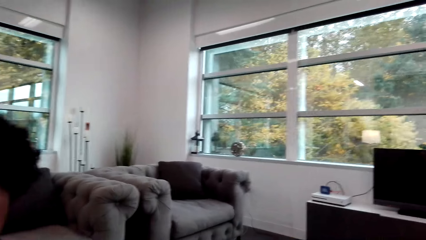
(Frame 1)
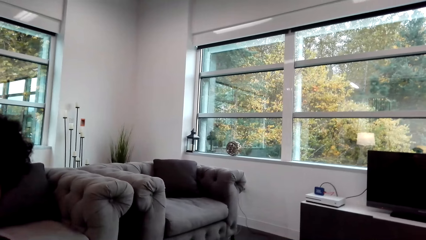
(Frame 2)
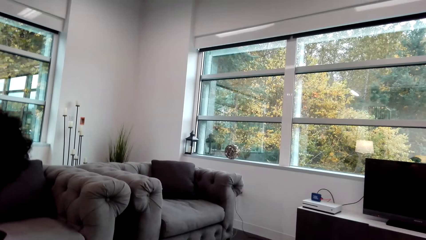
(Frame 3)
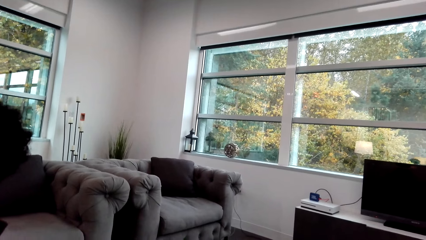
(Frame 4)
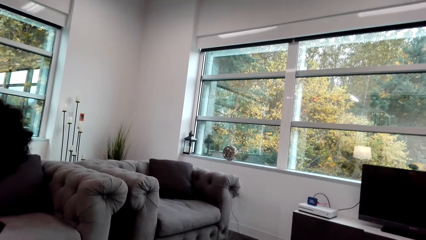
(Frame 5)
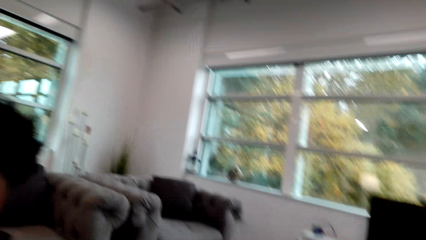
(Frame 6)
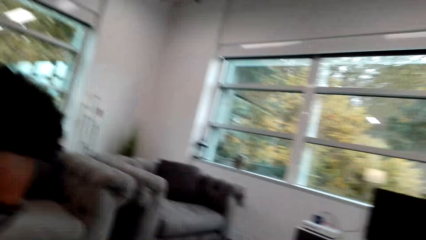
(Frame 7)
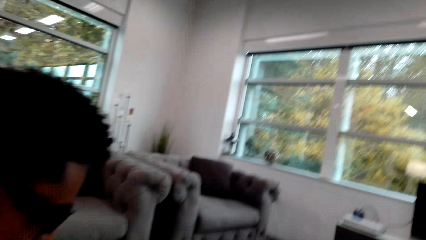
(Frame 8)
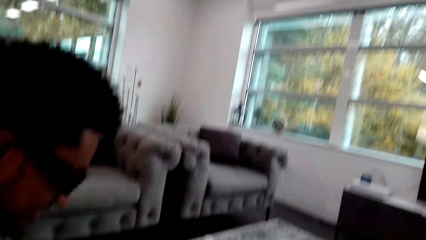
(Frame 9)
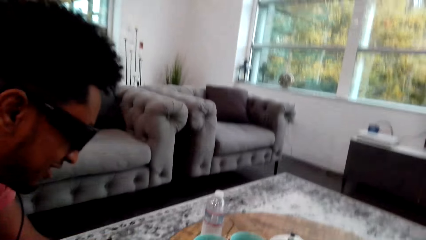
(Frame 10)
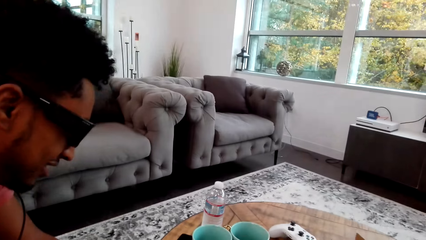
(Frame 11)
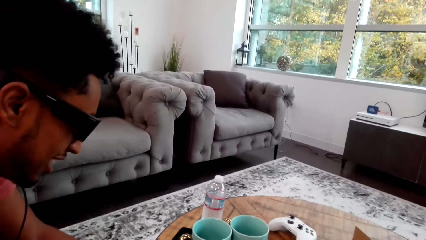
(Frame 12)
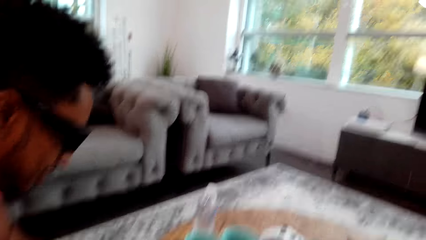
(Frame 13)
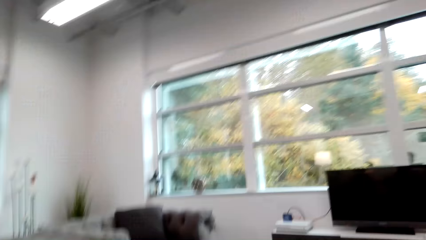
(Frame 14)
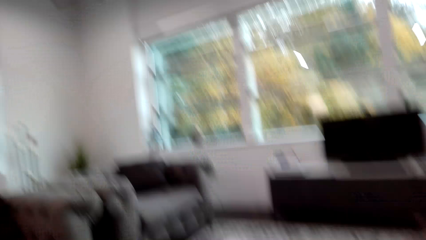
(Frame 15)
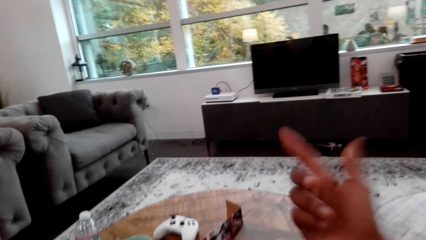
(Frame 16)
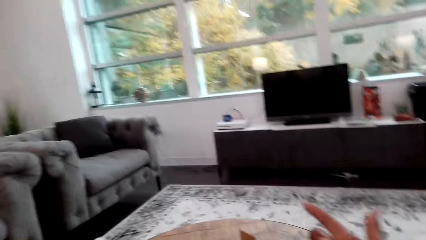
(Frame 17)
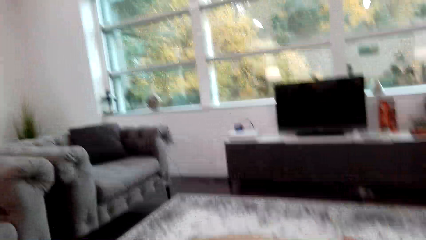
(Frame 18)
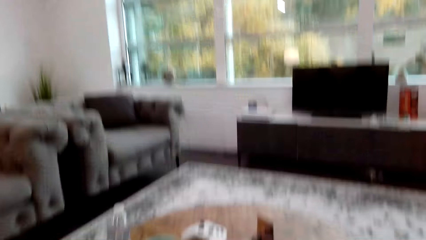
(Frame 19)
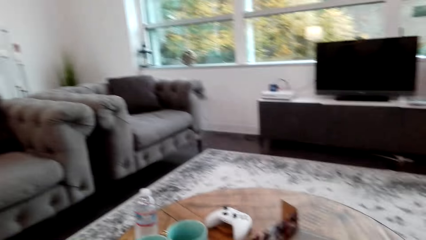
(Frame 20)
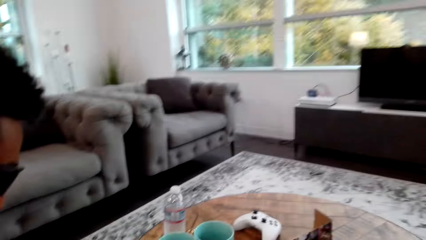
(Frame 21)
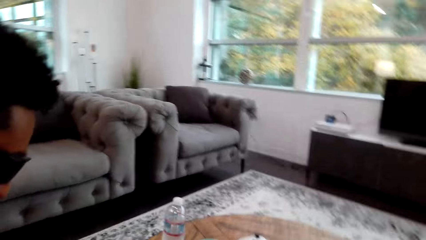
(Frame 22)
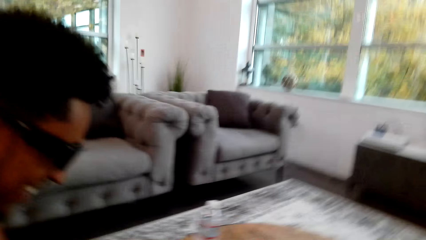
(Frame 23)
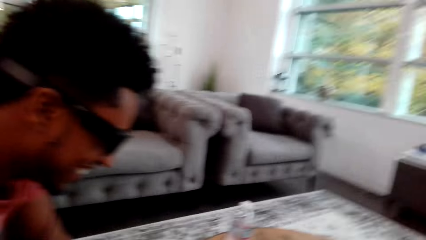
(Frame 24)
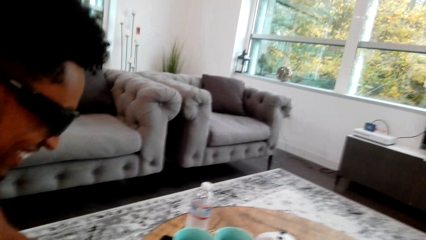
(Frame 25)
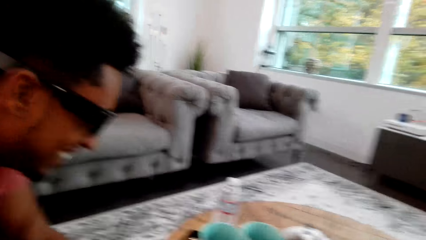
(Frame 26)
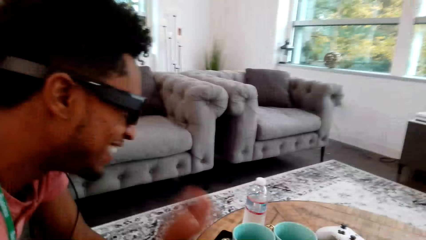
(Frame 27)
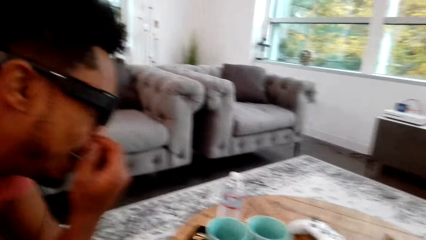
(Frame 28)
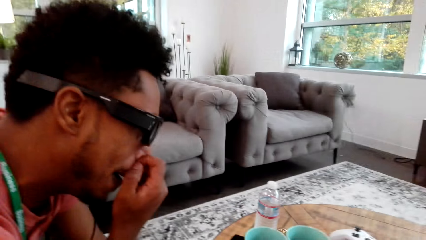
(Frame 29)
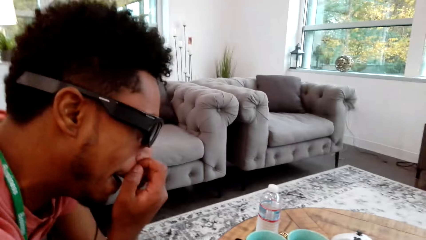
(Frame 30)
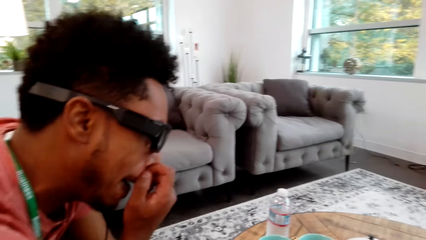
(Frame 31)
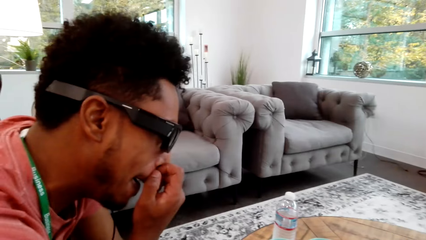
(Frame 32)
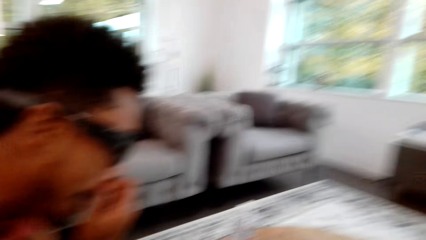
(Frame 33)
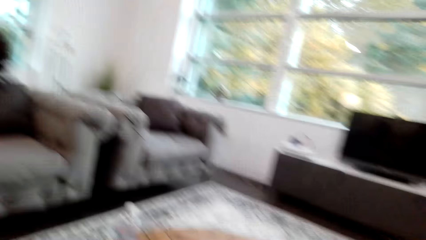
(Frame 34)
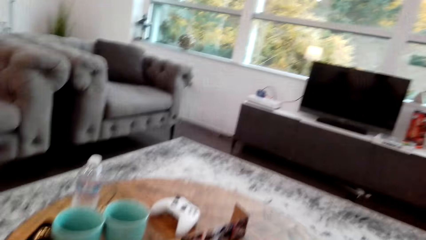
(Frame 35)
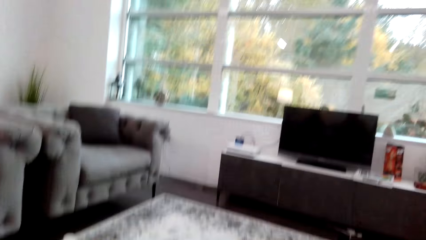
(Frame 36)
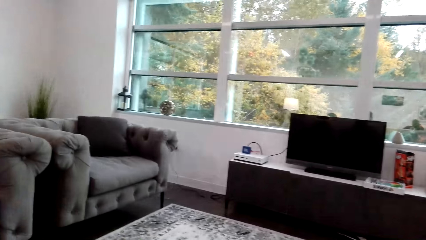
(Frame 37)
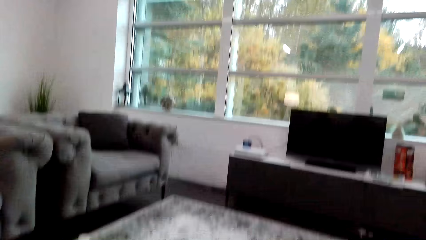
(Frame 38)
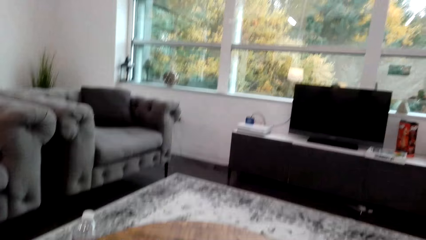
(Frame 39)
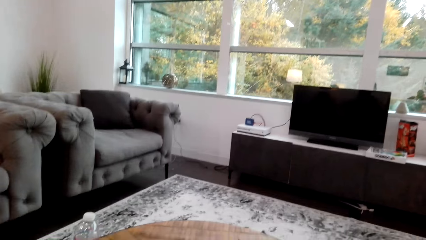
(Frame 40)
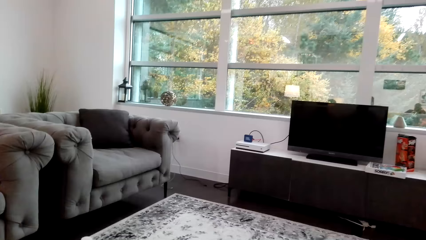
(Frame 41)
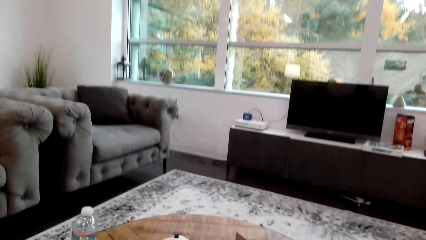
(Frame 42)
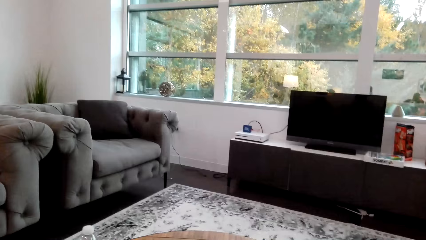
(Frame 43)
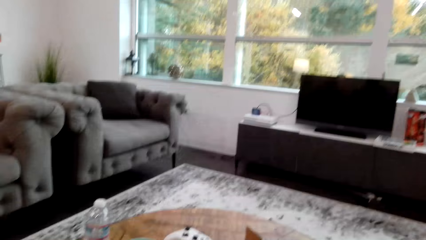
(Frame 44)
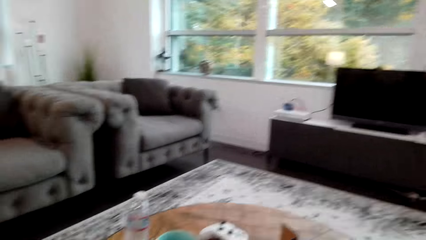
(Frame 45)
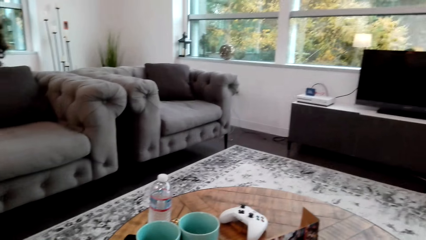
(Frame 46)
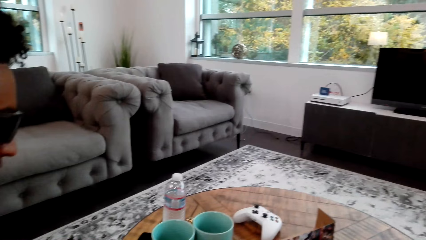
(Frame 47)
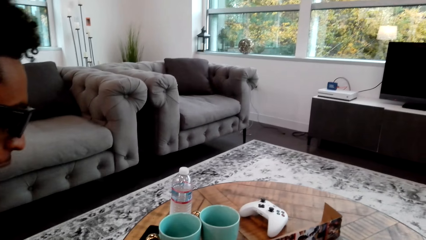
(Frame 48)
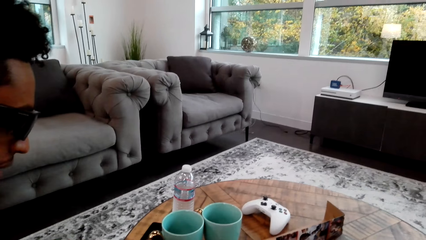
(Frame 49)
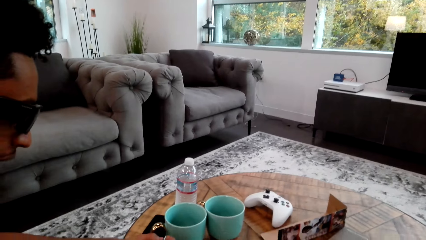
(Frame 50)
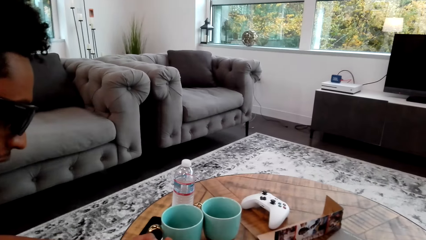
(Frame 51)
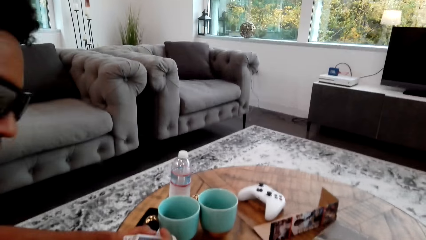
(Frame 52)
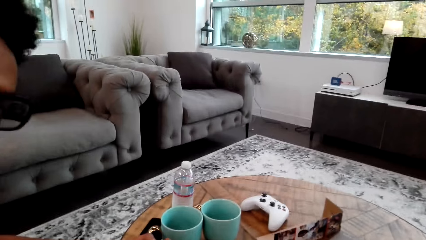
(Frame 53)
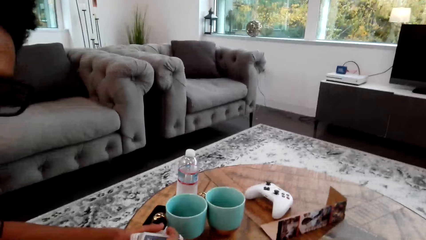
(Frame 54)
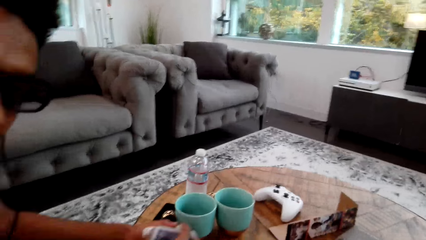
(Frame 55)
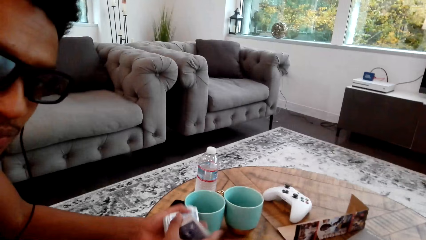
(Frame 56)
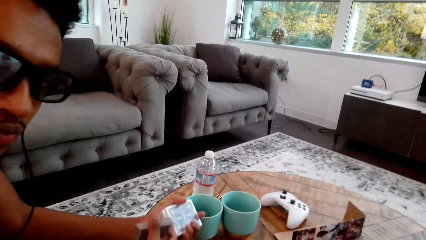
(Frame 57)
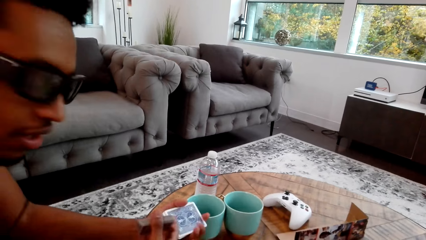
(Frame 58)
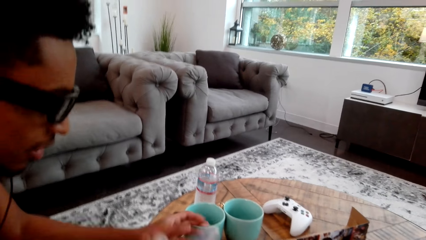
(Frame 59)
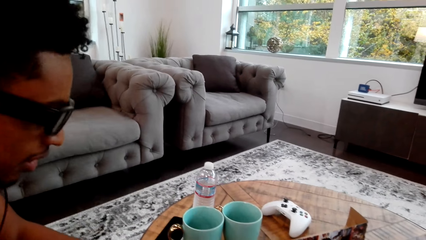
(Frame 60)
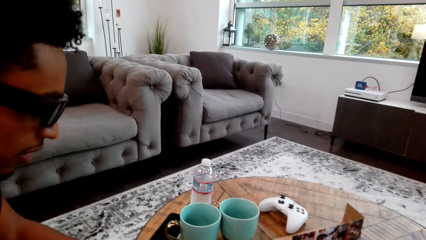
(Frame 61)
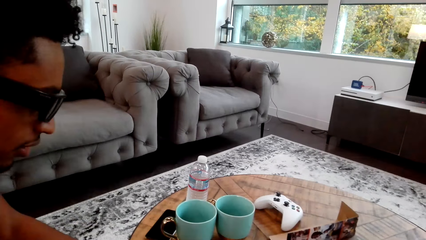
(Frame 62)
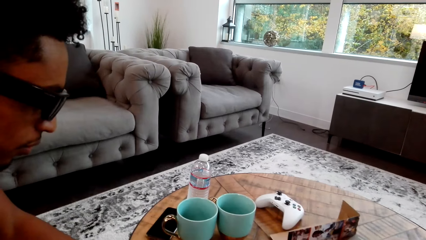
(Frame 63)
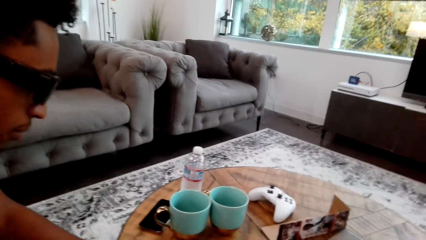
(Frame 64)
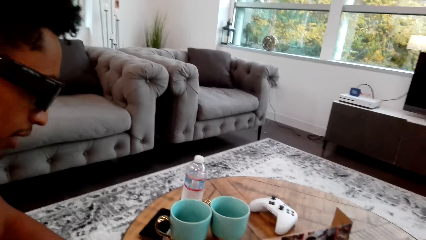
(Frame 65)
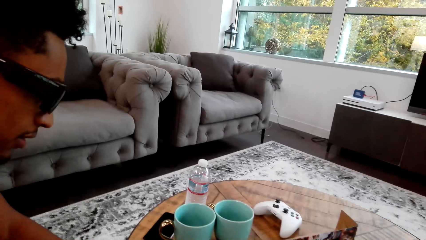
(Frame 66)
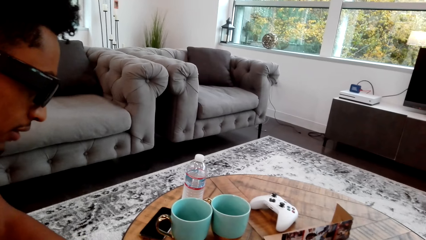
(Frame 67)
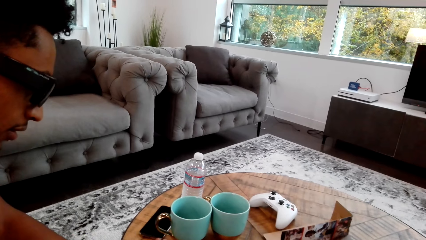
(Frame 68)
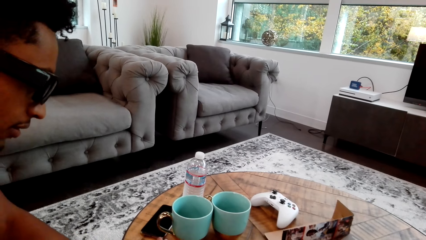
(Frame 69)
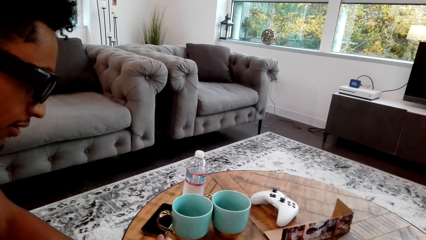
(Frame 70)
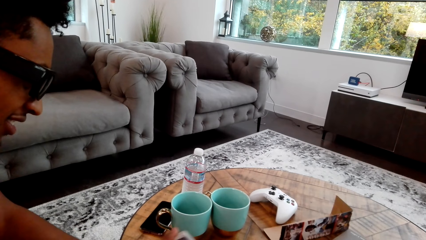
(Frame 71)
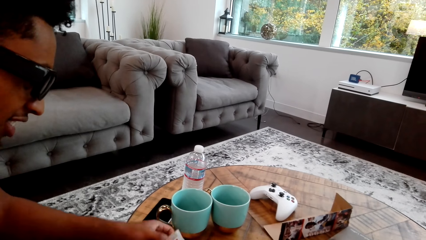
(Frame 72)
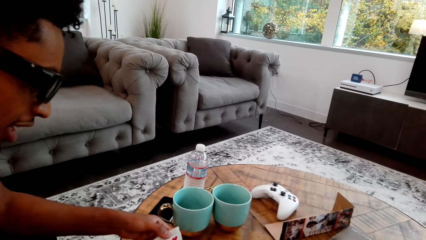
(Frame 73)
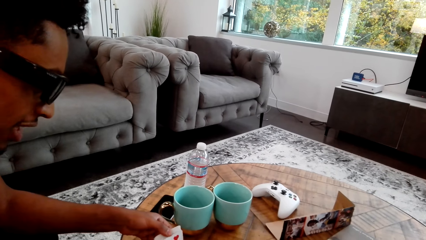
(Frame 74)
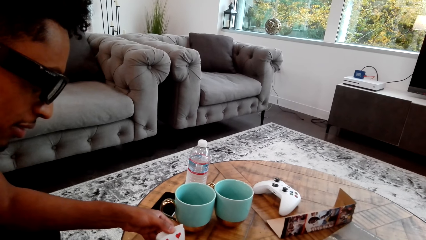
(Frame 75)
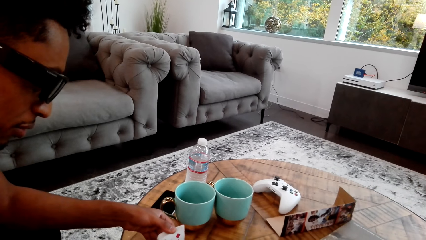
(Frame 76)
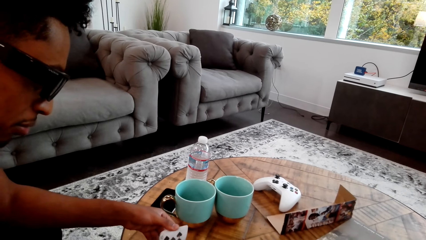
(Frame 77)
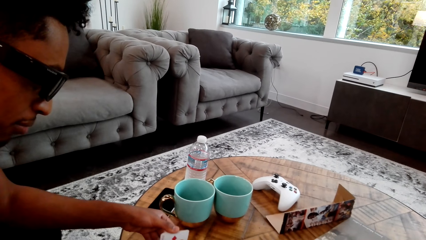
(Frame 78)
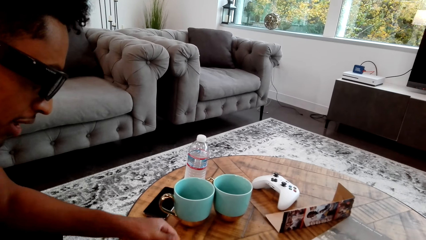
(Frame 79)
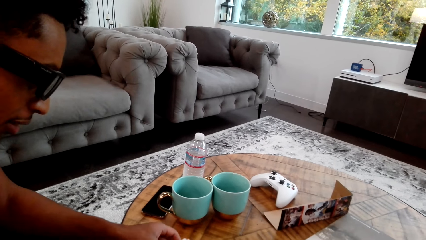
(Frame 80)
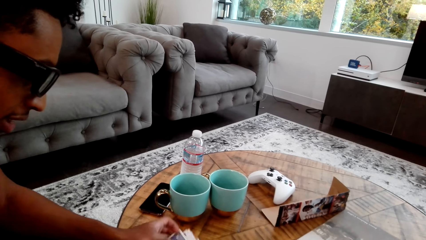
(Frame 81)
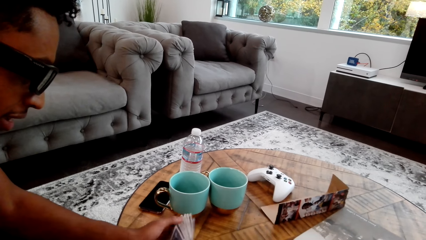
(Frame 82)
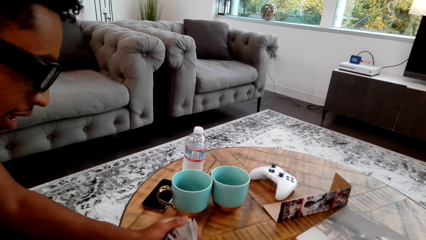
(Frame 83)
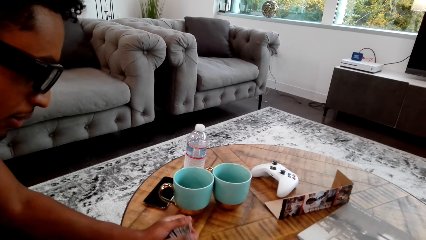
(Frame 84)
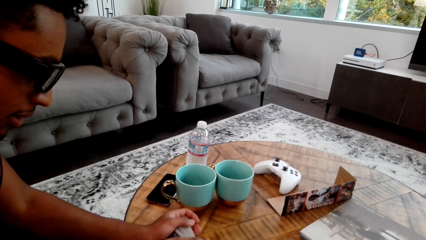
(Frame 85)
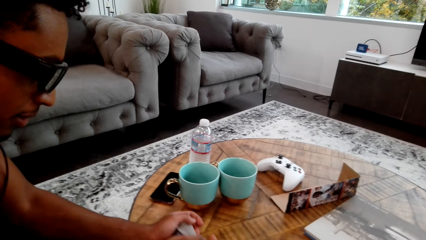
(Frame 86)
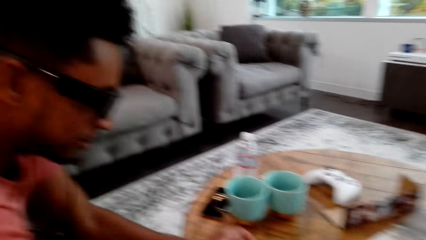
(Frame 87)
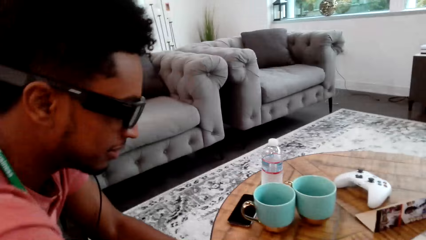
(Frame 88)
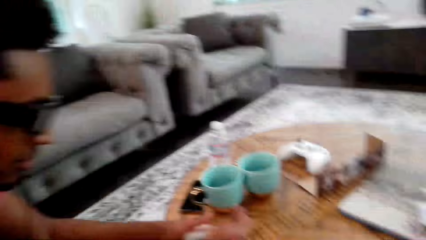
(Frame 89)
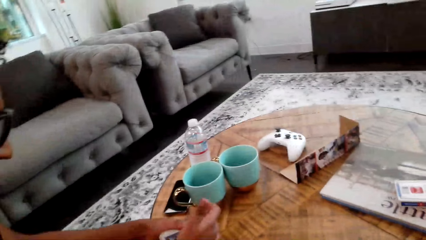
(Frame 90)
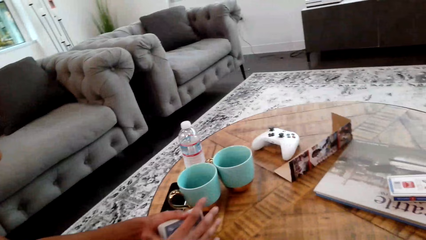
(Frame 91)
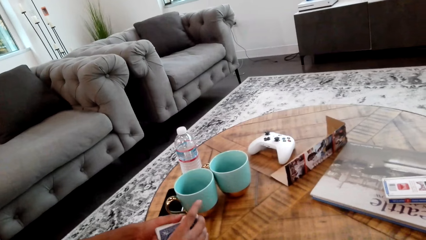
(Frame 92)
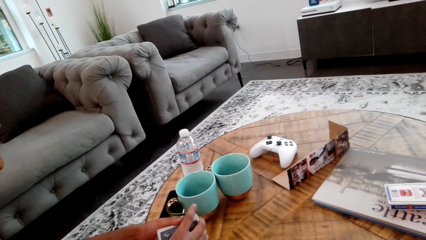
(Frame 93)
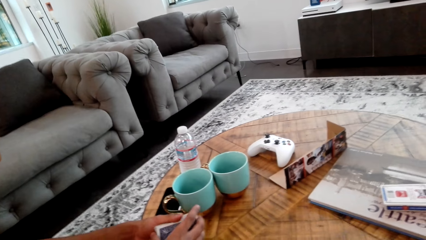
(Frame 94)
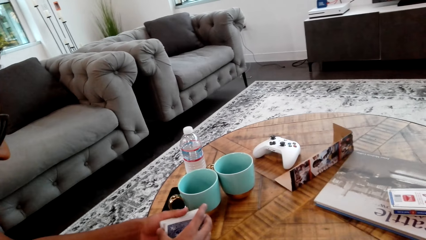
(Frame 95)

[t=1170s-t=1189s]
The camera wearer moves a hand. A man holds his nose with his left hand. The camera wearer does something. The man does something. The man holds cards with both hands.
